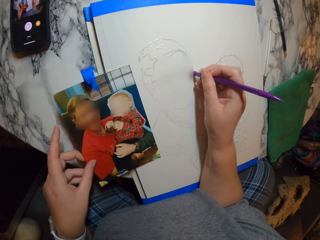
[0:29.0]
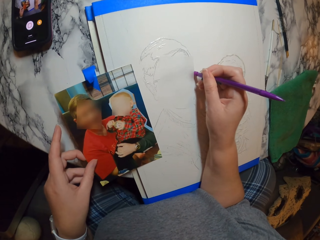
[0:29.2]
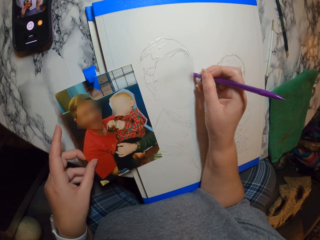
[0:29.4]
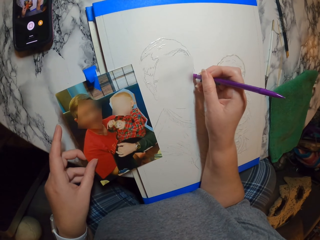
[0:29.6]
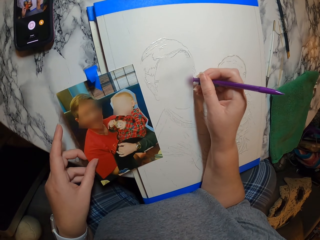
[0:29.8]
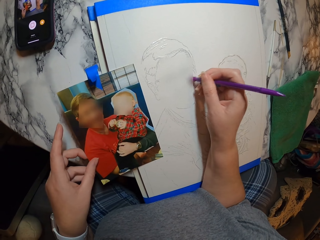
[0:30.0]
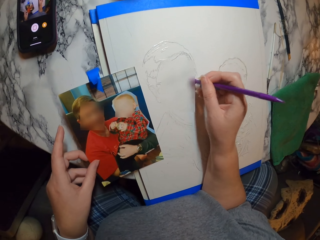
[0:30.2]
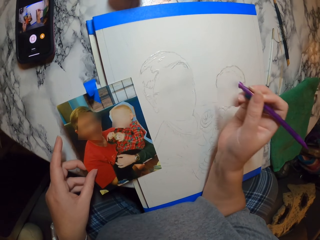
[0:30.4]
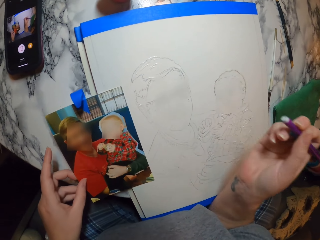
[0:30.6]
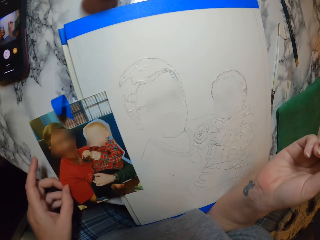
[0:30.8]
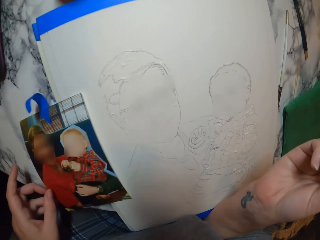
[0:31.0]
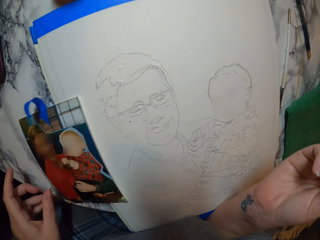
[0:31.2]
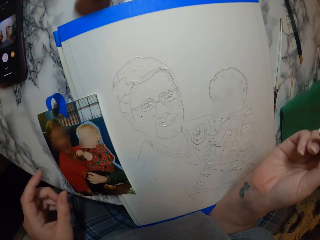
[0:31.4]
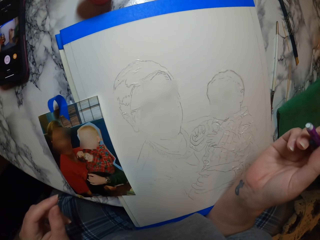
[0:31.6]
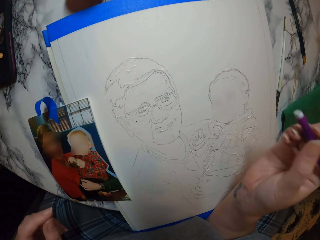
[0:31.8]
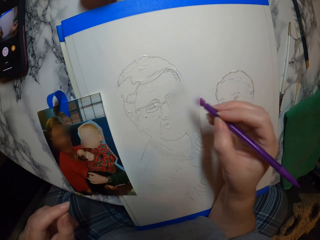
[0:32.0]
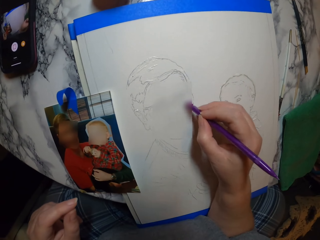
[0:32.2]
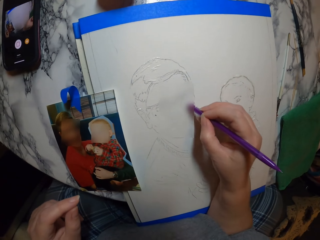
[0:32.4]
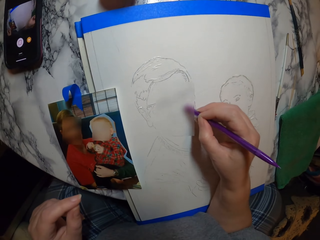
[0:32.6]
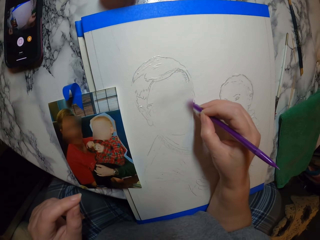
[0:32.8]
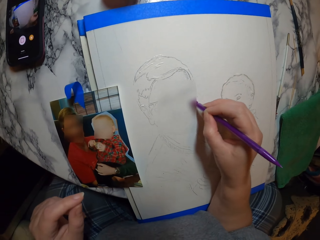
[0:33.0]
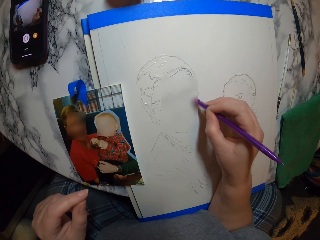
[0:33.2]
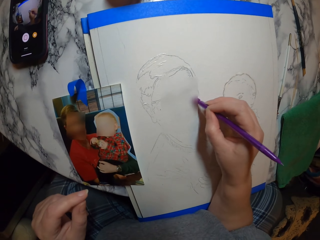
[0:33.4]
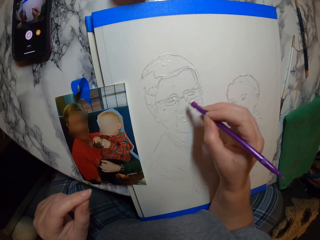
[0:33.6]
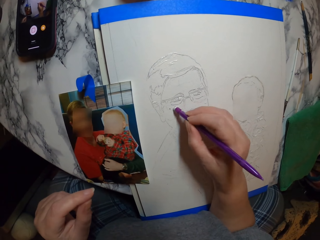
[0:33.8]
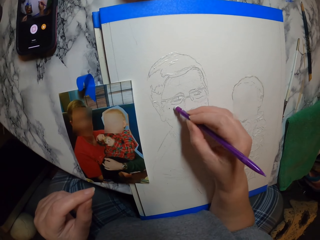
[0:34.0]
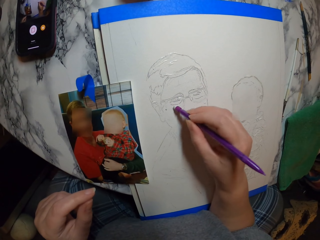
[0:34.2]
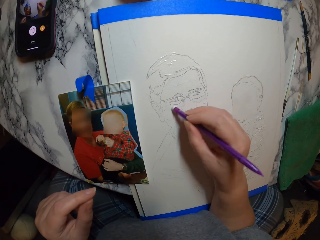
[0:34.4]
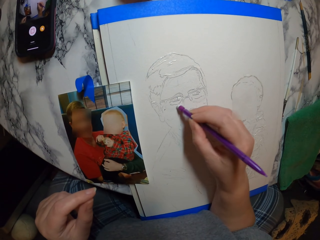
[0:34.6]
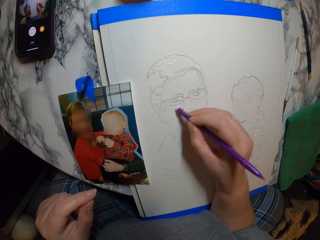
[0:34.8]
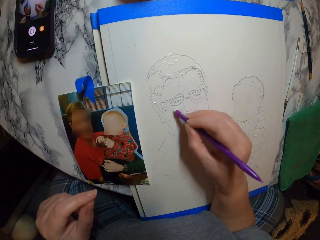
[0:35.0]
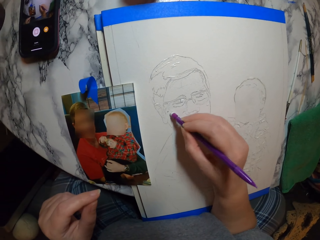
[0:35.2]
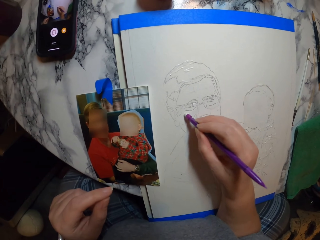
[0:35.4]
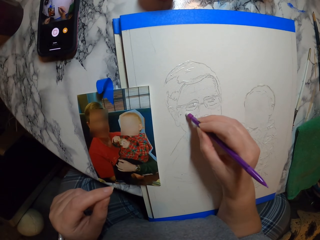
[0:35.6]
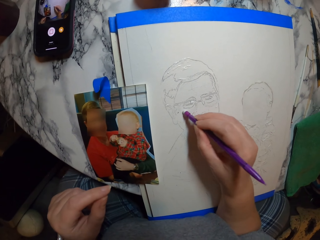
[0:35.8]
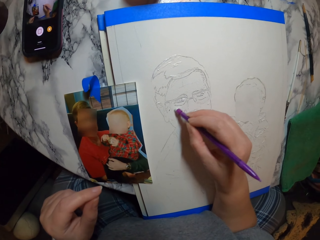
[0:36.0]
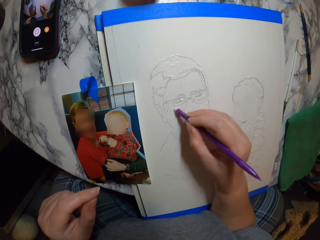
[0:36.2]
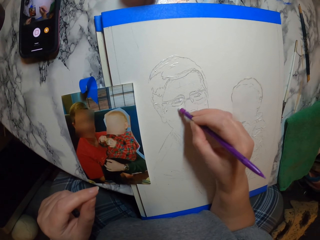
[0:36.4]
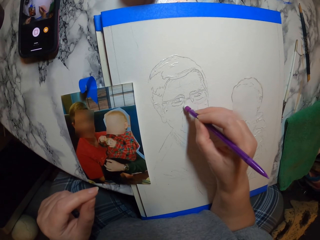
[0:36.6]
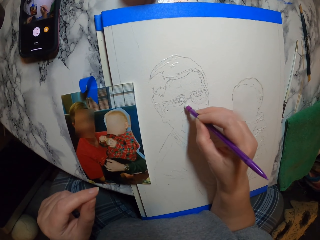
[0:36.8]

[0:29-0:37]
The camera wearer holds the rubber. They put the picture down and rub the drawing.

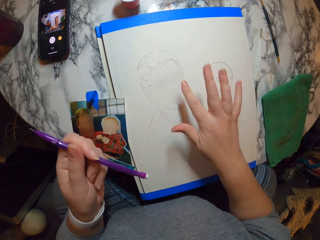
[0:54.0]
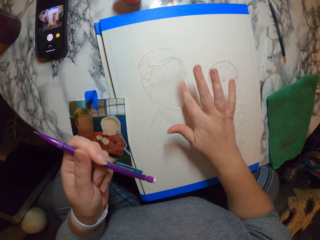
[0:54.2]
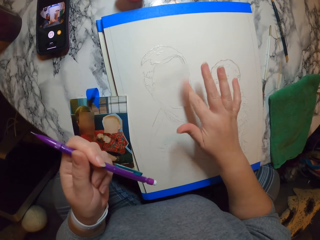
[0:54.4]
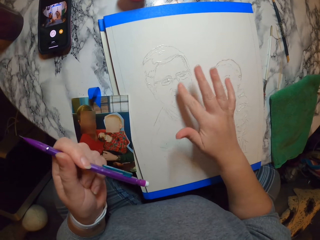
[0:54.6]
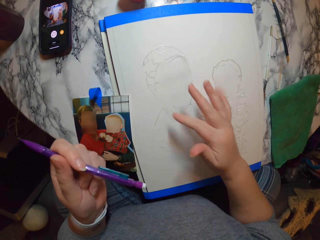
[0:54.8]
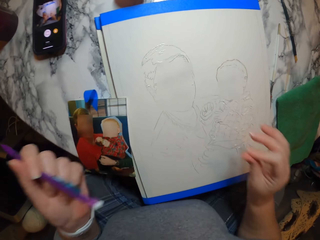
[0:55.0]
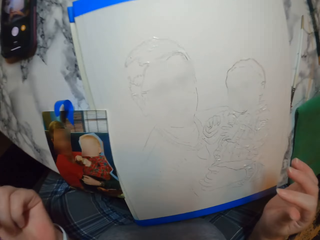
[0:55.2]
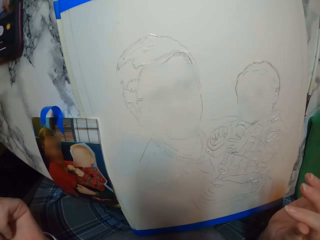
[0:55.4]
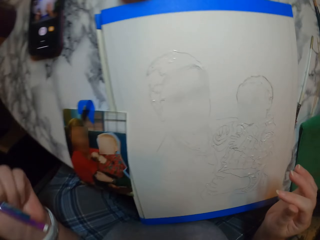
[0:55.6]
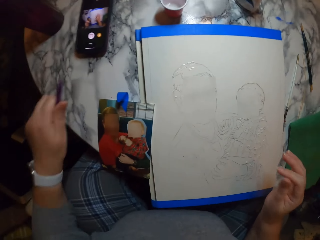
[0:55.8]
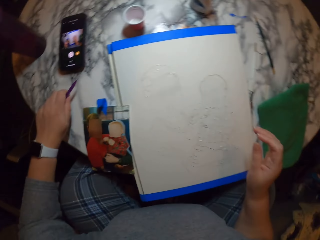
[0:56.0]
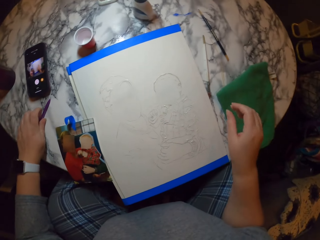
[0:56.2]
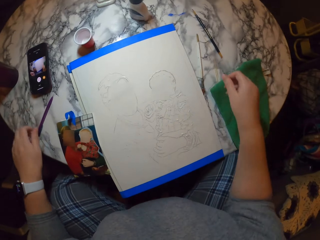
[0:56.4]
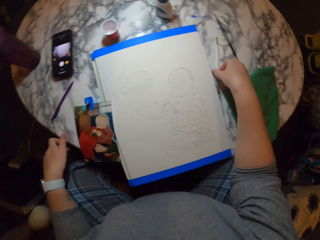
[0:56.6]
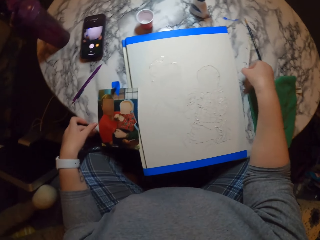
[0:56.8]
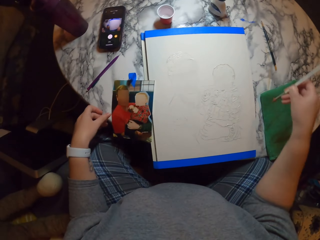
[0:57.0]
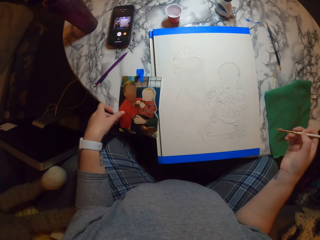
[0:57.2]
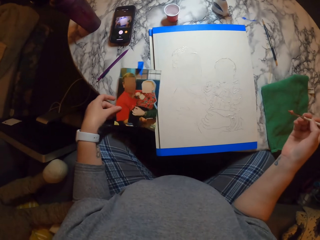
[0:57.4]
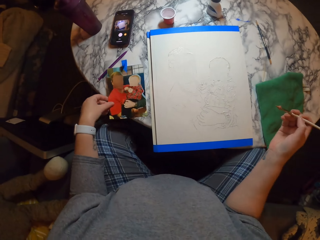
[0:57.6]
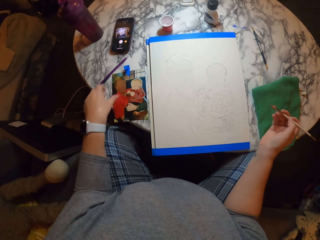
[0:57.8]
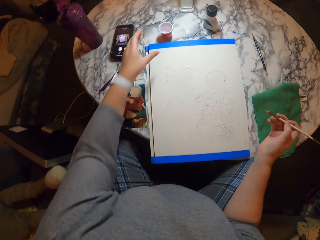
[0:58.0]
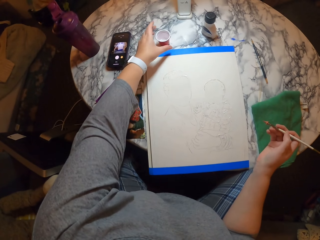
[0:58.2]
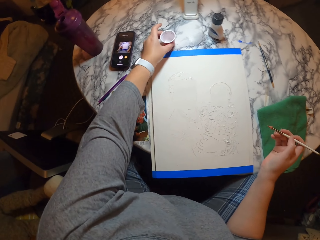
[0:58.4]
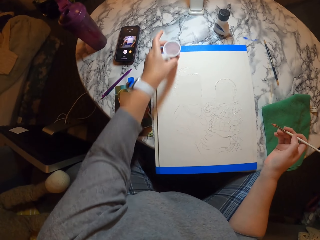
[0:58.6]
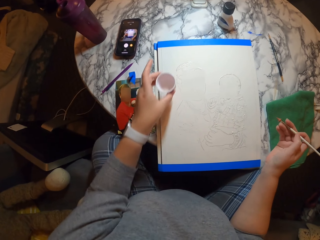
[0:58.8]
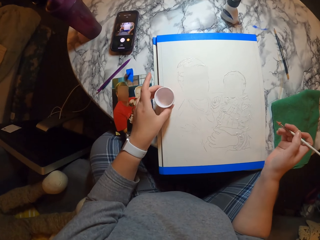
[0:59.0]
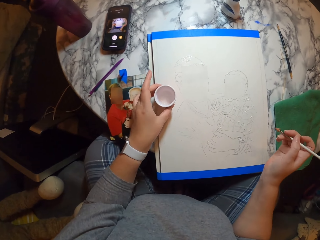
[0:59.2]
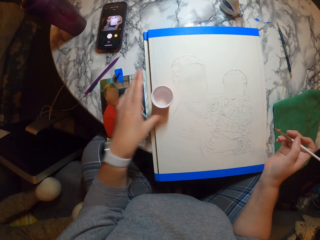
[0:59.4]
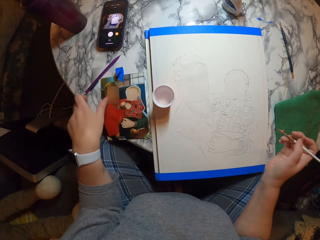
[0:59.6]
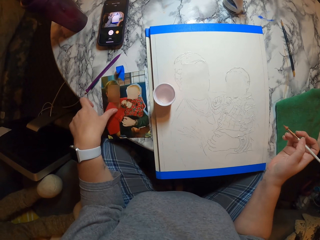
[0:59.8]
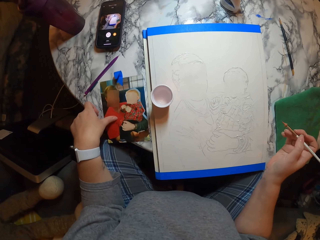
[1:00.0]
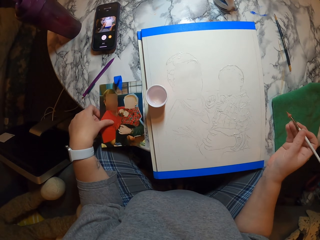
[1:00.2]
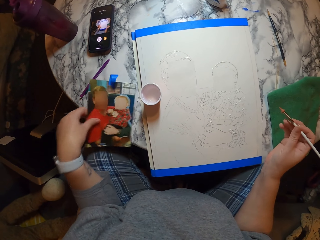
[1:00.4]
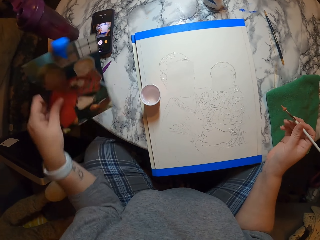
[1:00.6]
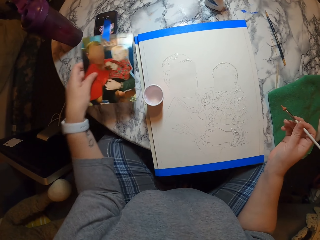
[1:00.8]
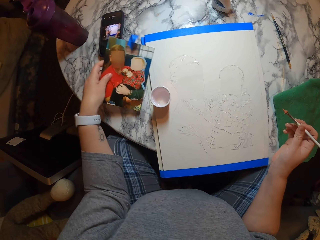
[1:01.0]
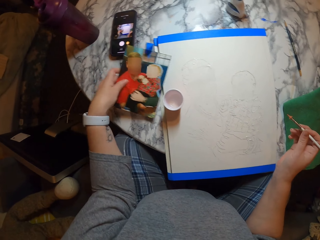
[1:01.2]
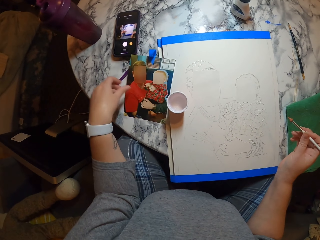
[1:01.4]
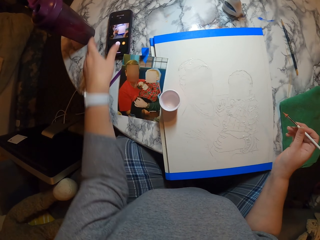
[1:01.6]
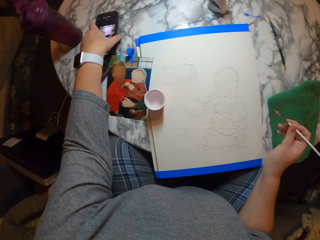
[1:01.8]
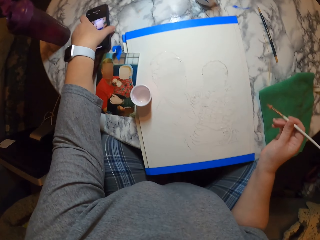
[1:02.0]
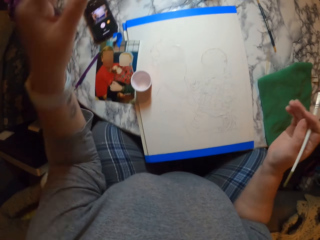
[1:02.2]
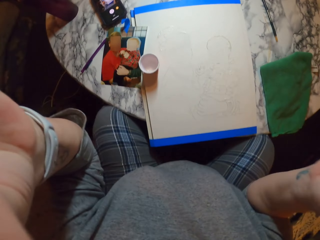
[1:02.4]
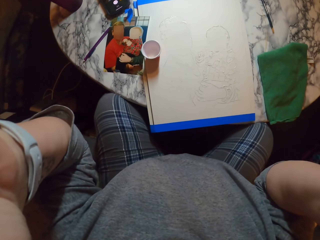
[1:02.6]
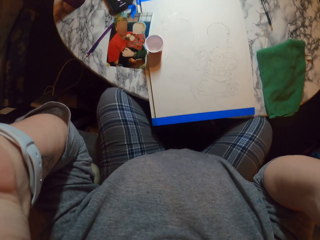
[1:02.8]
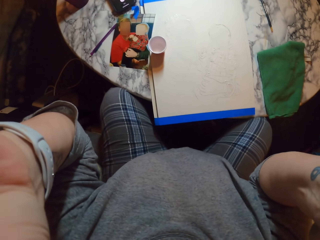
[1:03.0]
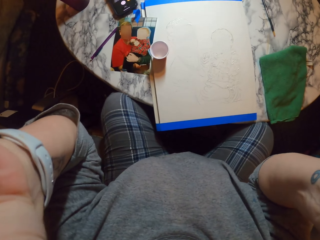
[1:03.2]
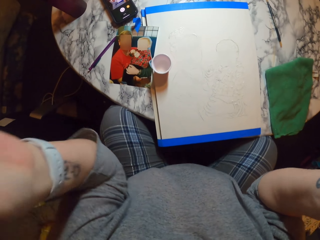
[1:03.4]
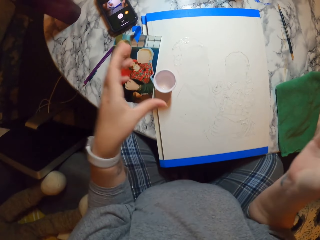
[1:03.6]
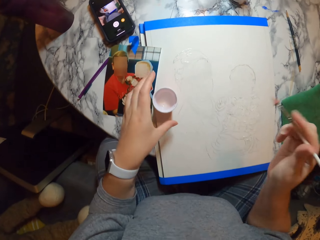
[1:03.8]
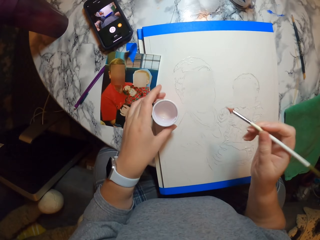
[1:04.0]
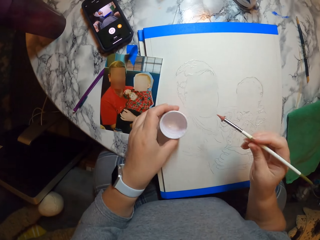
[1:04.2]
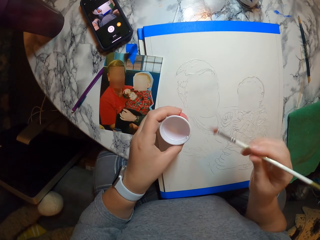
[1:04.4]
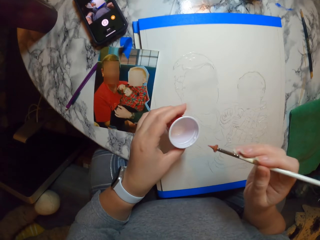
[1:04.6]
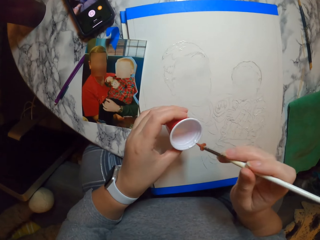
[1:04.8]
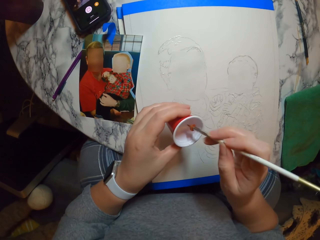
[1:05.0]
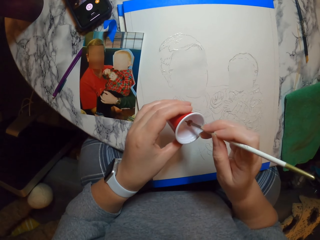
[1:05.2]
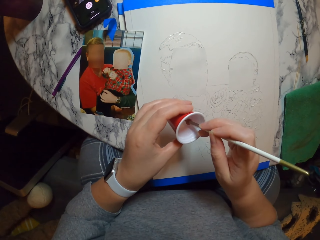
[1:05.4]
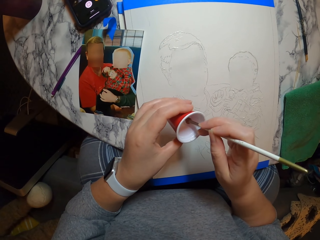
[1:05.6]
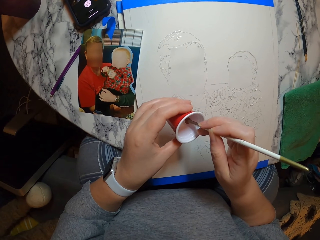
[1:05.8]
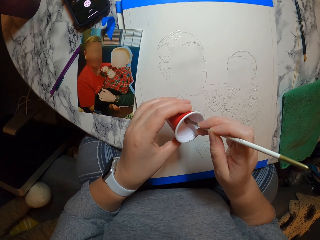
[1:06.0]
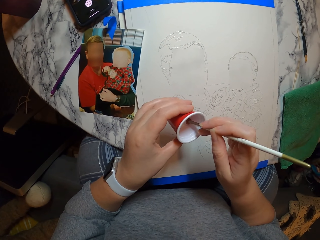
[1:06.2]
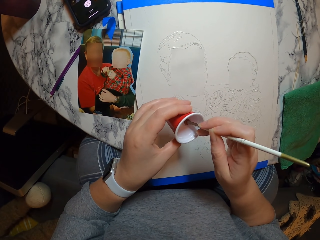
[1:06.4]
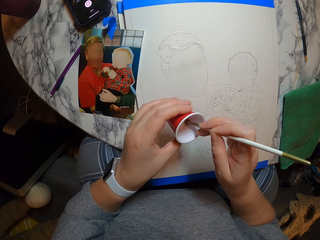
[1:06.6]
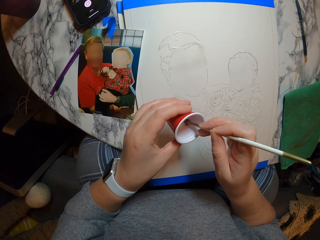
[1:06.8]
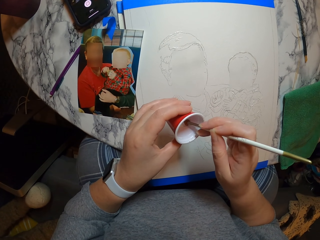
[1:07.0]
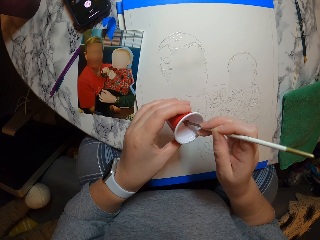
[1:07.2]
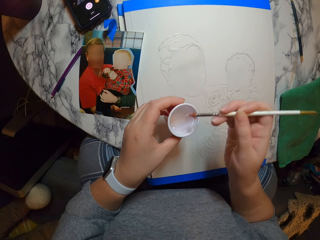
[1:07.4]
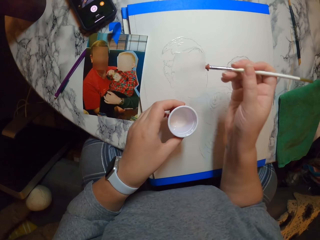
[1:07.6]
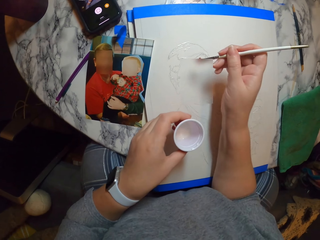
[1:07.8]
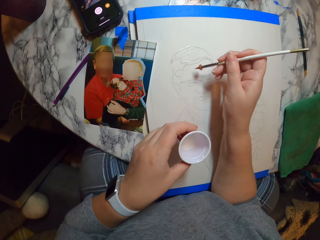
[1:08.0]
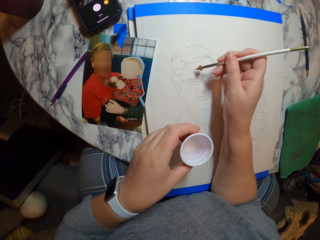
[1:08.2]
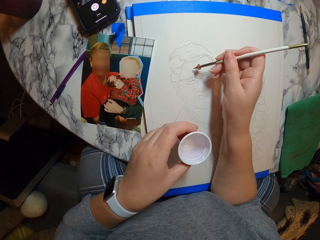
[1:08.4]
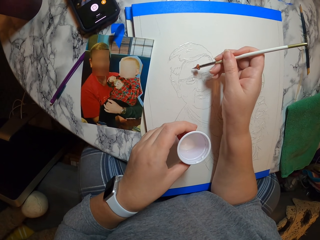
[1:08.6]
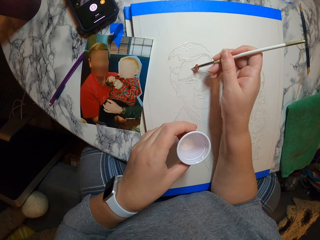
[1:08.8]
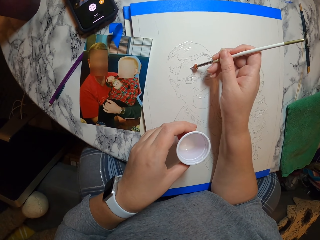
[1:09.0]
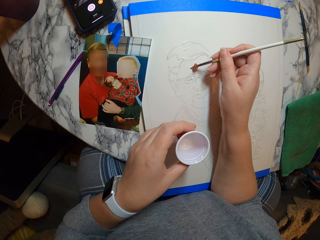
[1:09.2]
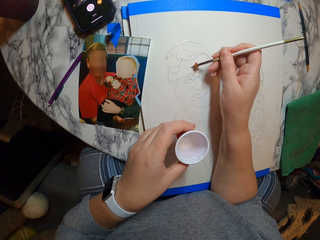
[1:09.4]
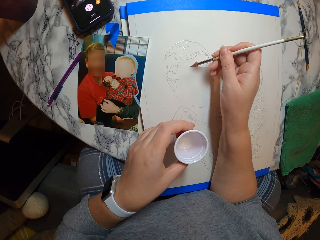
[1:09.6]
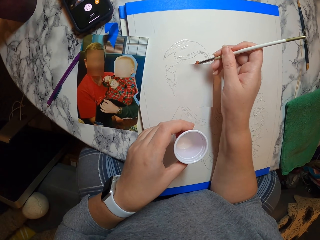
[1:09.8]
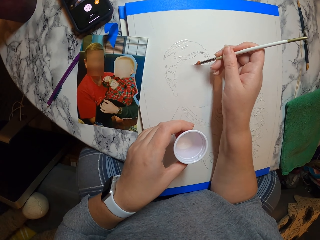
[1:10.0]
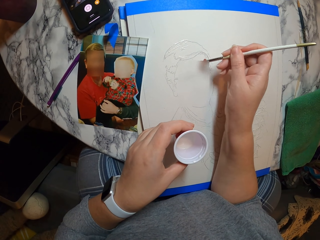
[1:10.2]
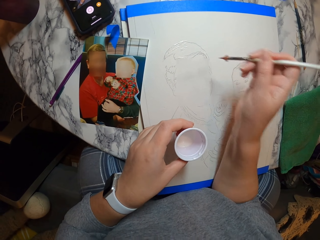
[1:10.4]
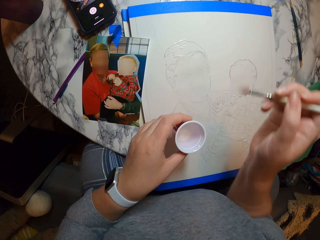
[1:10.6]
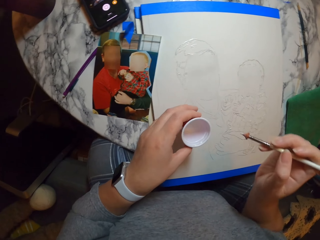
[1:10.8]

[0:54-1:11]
The camera wearer holds the rubber. He wipes the drawing with the hand and removes the erased scraps with his hand. He puts the rubber down. He puts the pencil on the table. He picks up the drawing pen or brush. He moves the picture from the drawing book. He moves the tin of paint on the book. He picks the plastic cup and puts the plastic cup on the canvas. He moves the picture aside. He moves the phone aside. He touches his phone. He moves the hand to the camera. He picks the tin of paint. He dips the painting pen in the paint. He picks something. He draws the image. He applies something on the portrait.
